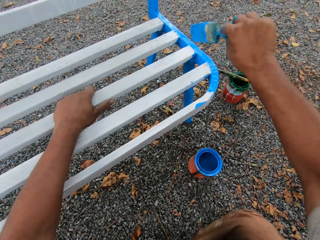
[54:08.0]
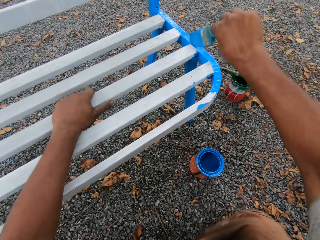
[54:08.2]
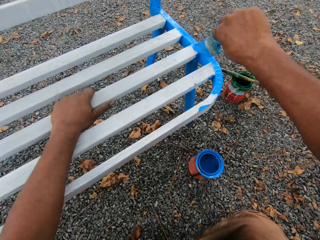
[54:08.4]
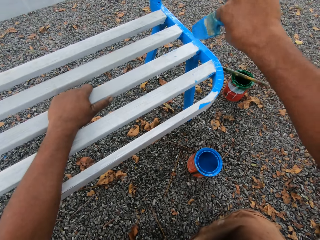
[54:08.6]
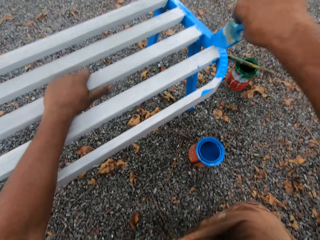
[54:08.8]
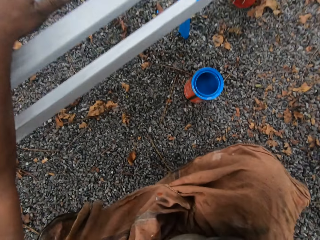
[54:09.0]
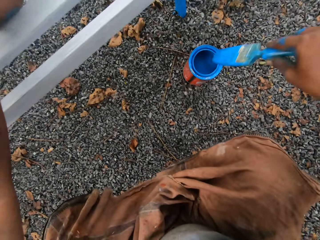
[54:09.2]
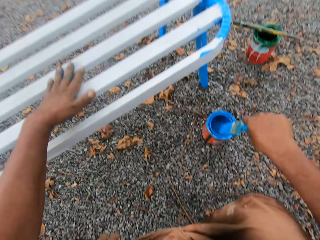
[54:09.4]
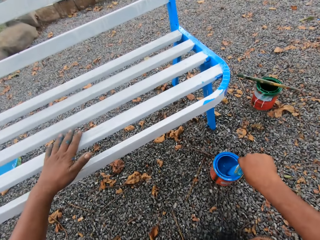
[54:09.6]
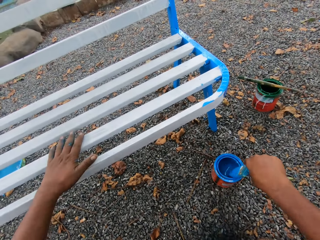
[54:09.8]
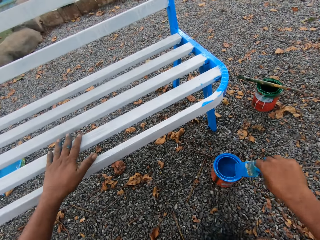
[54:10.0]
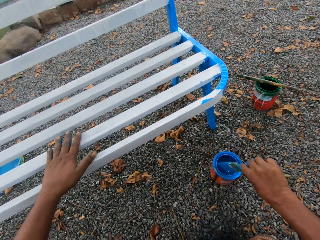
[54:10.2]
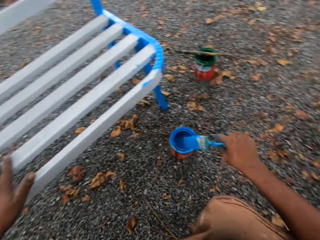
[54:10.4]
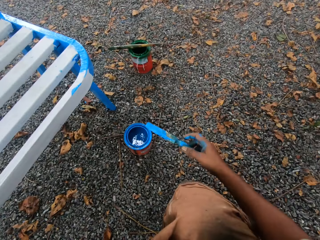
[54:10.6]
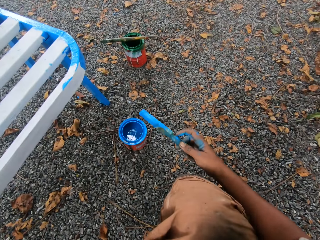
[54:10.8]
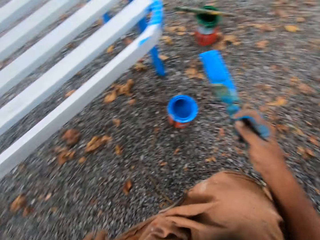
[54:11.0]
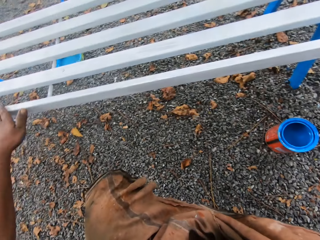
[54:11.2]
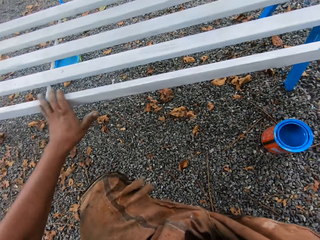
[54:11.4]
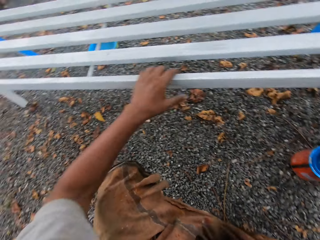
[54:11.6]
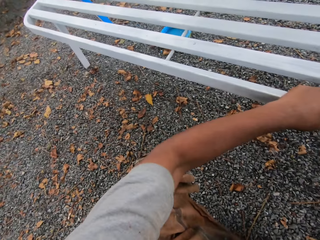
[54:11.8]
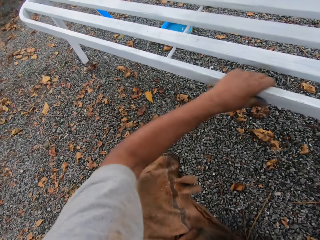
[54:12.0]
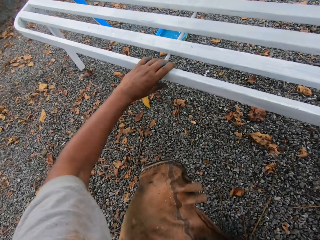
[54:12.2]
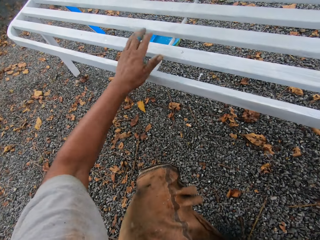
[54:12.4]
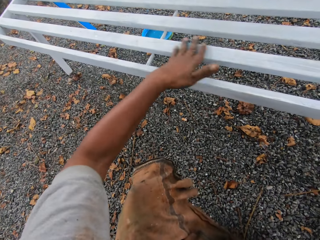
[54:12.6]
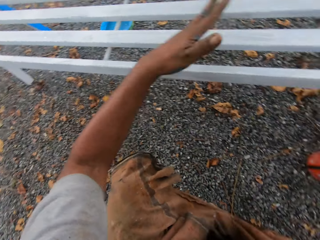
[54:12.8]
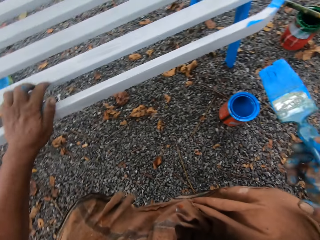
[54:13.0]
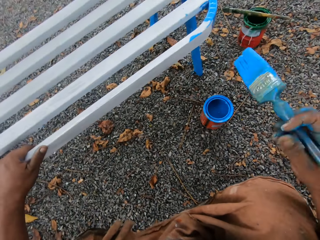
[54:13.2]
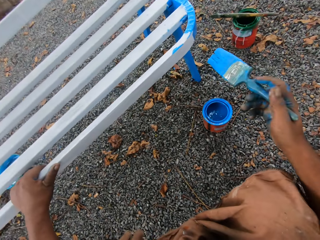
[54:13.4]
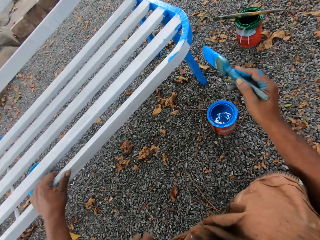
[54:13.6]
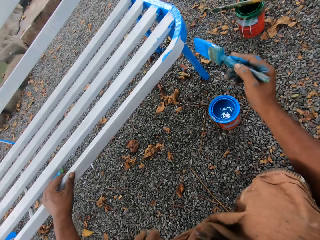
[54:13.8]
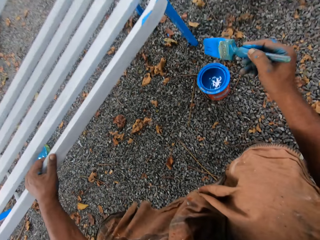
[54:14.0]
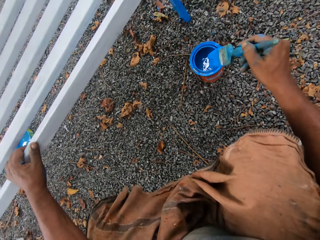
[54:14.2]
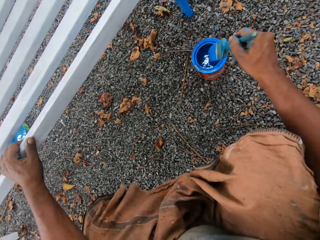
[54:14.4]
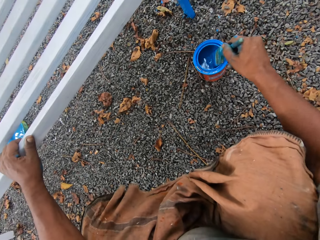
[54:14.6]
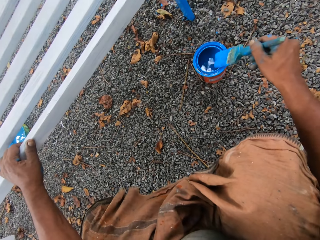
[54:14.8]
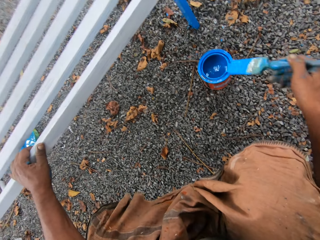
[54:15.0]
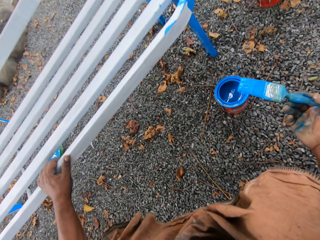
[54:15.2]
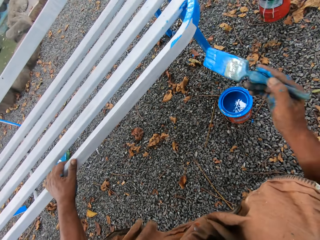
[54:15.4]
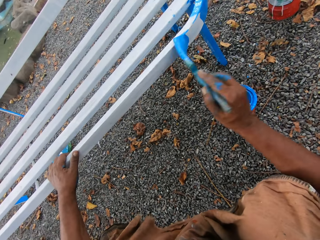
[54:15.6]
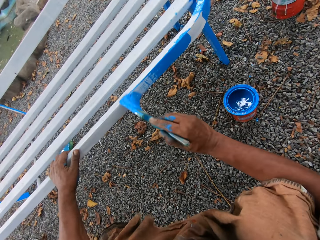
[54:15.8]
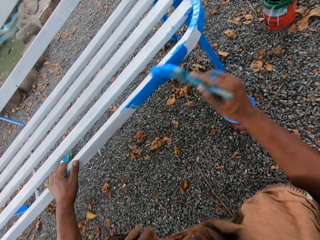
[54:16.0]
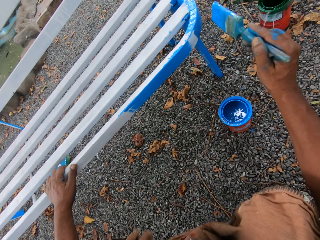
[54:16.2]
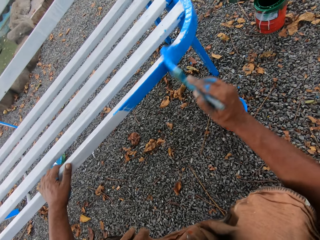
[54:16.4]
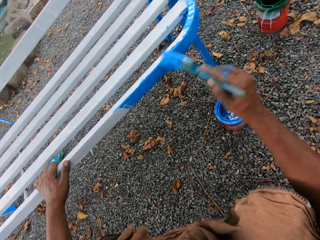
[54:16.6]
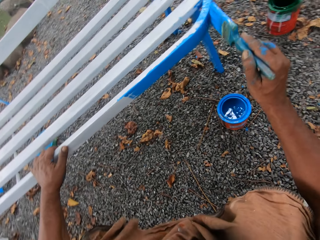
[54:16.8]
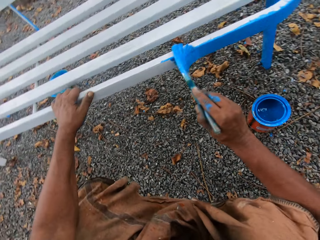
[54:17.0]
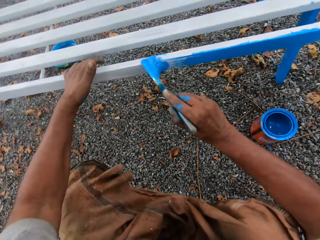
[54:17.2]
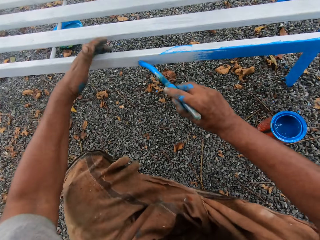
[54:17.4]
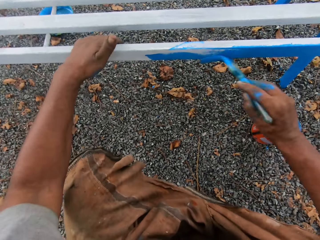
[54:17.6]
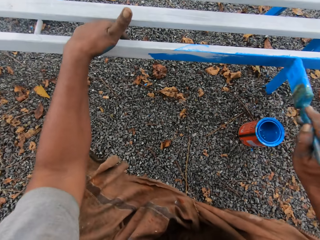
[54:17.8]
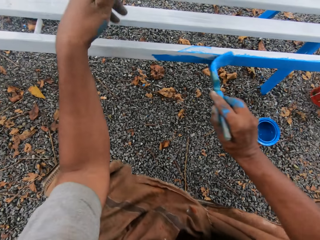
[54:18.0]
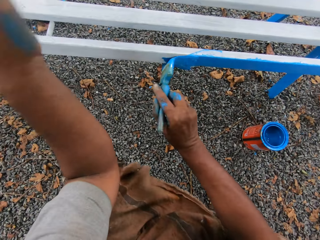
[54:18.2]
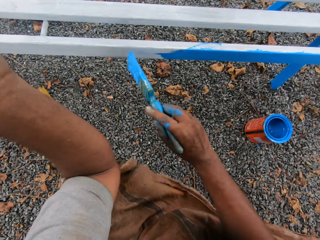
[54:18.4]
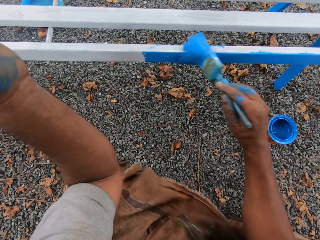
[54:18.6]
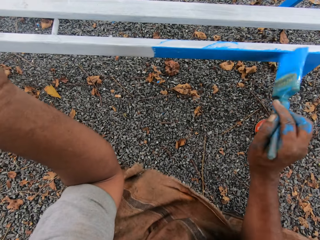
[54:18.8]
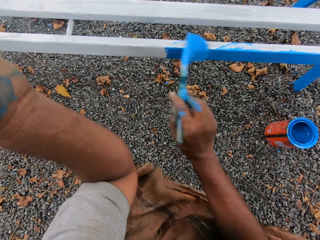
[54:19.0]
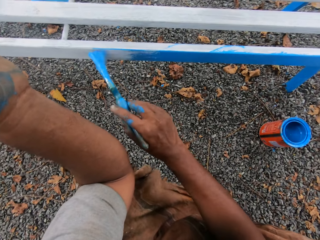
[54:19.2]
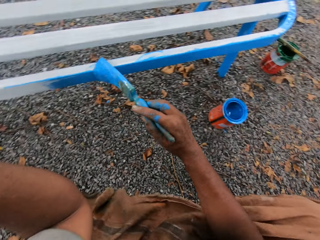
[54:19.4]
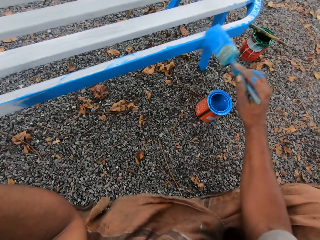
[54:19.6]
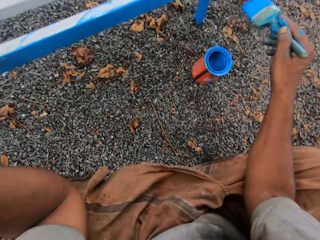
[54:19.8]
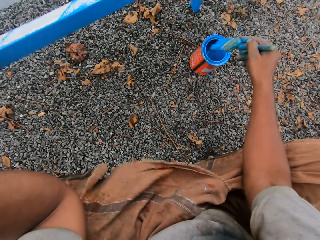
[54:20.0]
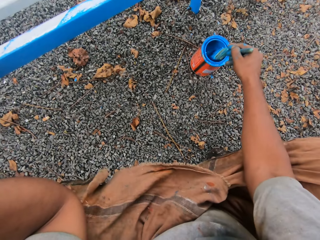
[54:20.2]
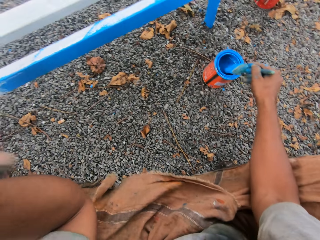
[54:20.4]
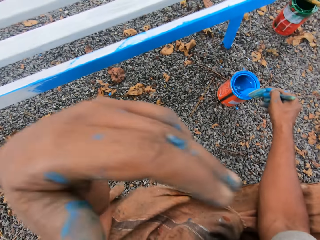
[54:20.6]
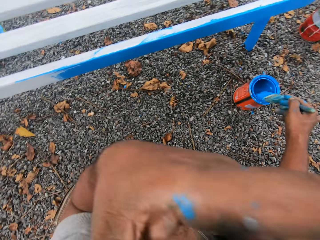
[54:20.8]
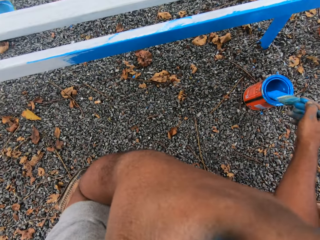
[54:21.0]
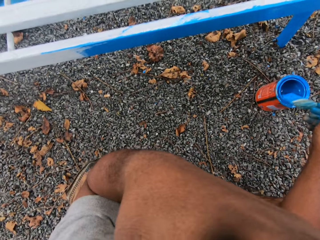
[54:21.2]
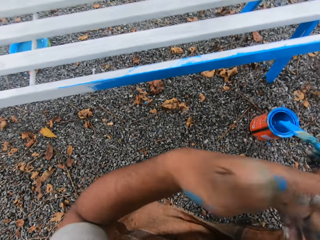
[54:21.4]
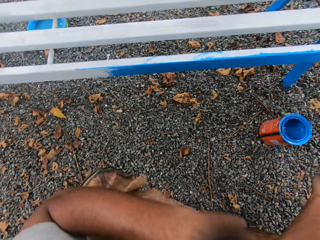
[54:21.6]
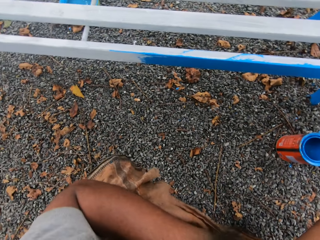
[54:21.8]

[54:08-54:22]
The camera wearer paints the metal chair with the paint brush. He puts the paint brush in the painting can. He adjusts his left hand on the metal chair. He wipes the metal chair with his left hand. He places his left hand on the metal chair. He scoops paint with the paint brush from the paint container. He paints the metal chair with the paint brush. He removes his left hand from the metal chair. He scoops paint with the paint brush from the paint container. He puts the paint brush in the painting can.

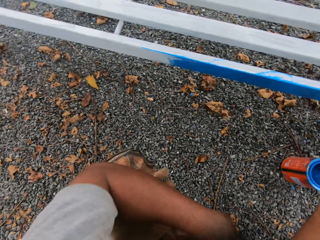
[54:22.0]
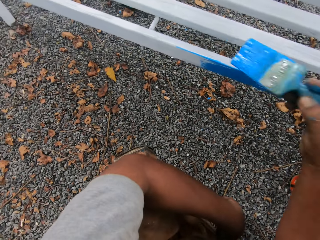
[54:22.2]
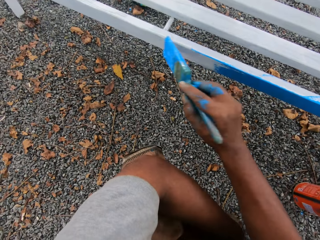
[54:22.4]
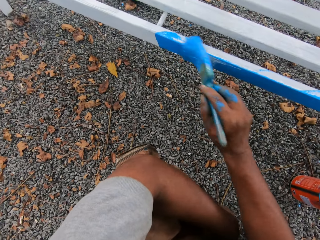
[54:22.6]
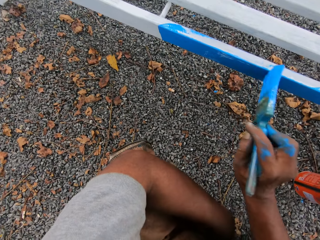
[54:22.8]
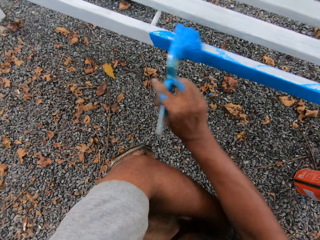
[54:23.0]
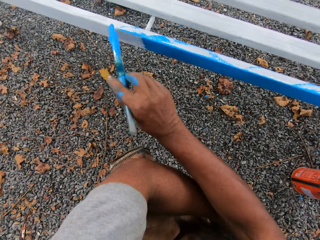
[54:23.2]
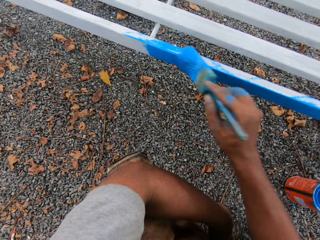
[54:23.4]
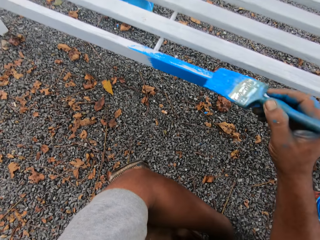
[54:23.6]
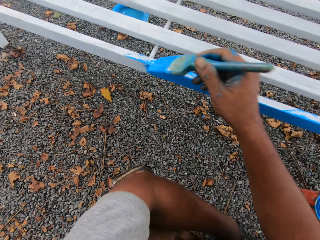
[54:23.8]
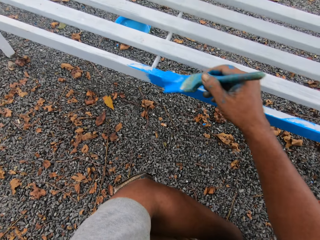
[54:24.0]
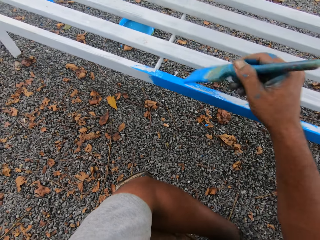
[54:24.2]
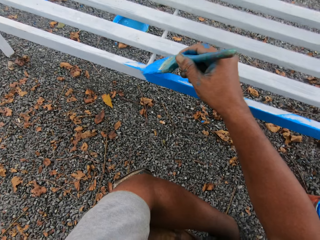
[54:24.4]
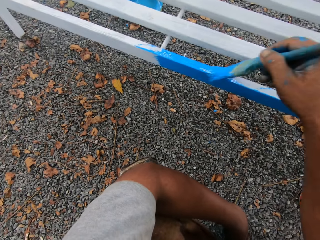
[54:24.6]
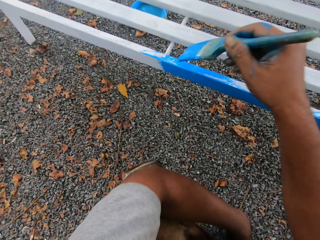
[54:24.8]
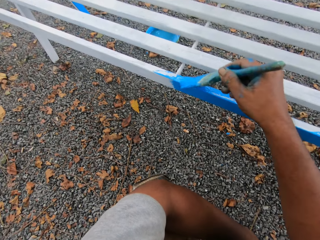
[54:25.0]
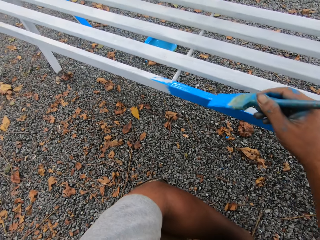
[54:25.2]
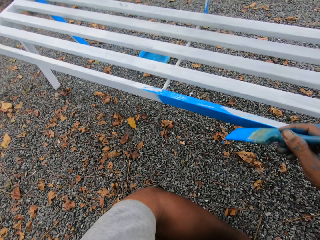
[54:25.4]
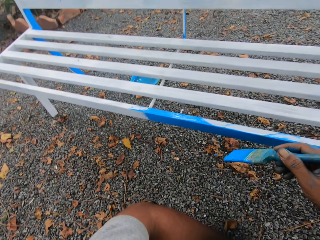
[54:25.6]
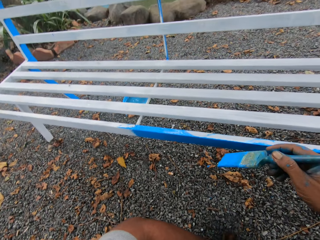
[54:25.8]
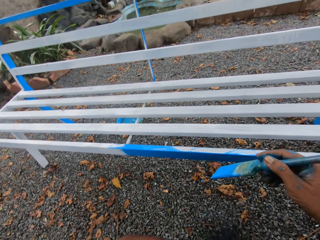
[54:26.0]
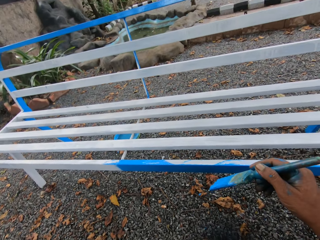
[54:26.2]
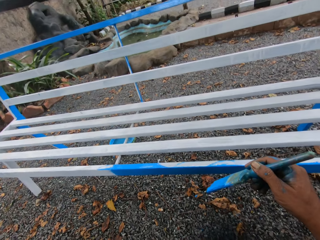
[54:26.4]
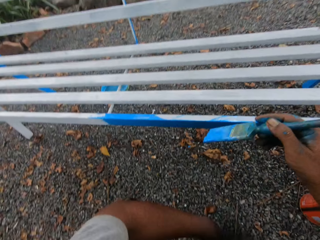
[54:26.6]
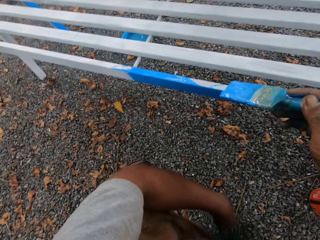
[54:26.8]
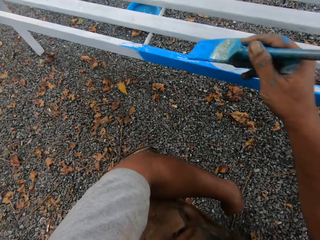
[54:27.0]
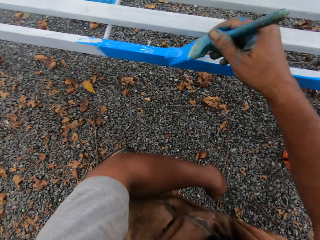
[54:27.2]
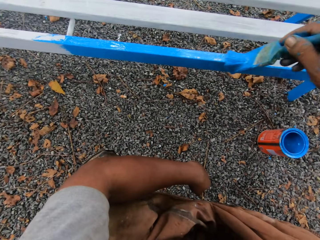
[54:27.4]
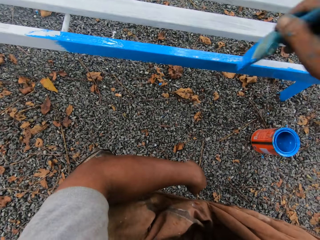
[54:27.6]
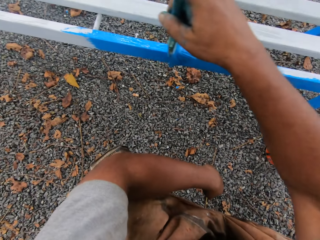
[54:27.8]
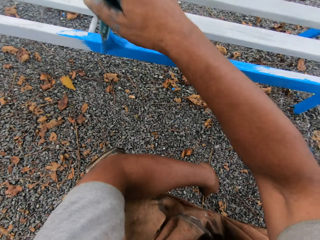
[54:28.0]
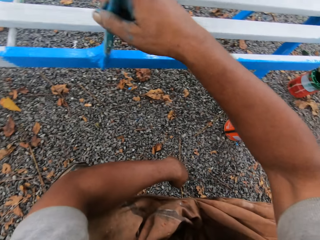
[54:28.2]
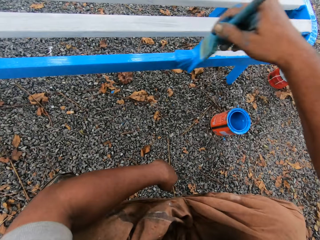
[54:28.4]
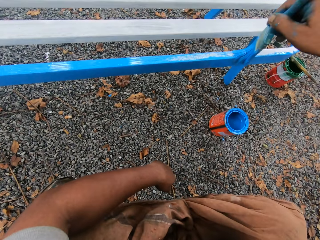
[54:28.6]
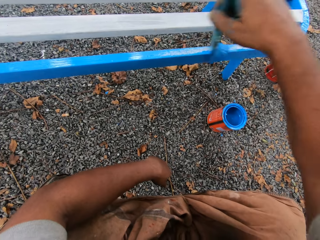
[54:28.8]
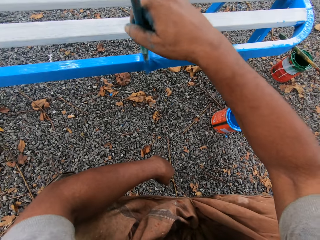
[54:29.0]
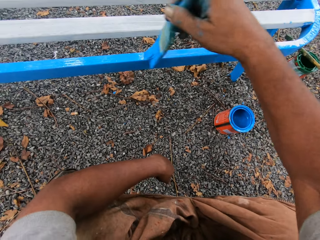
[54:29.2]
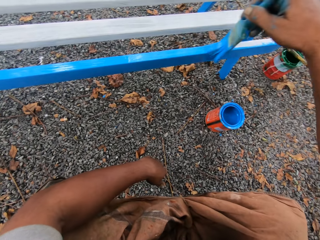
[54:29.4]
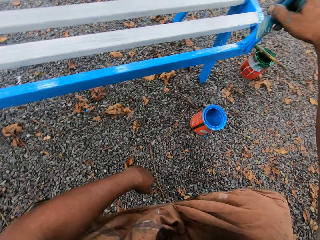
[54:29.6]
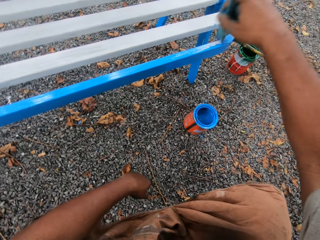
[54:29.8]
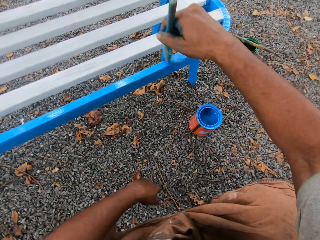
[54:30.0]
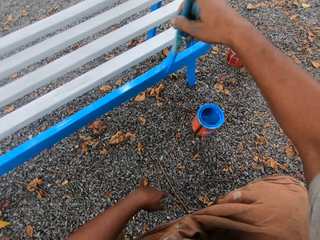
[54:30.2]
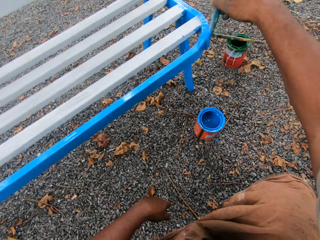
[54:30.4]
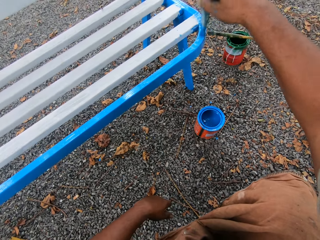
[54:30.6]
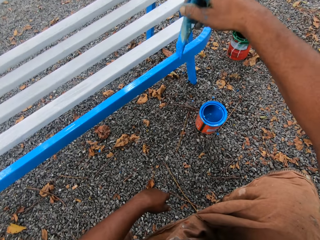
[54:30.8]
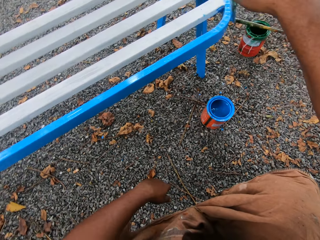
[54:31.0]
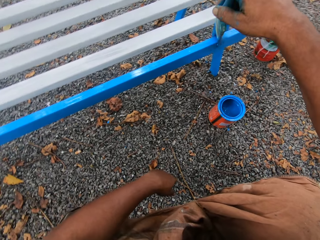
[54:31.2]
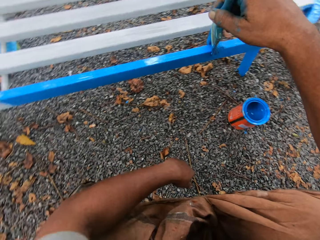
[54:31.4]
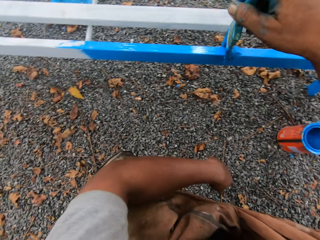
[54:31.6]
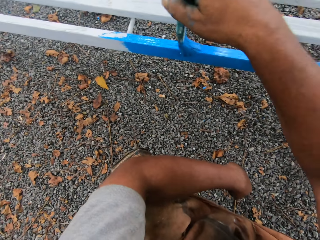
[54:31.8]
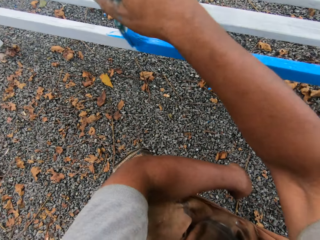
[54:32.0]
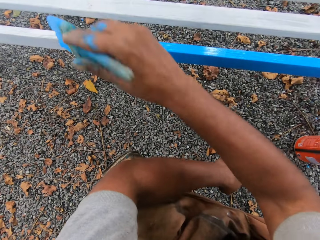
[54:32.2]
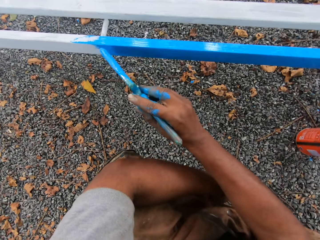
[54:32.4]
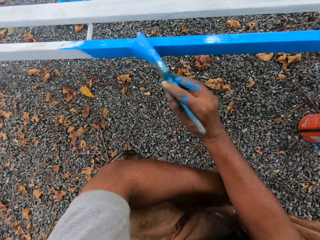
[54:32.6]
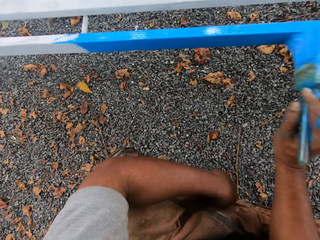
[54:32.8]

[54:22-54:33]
The camera wearer paints the metal chair with the paint brush.
